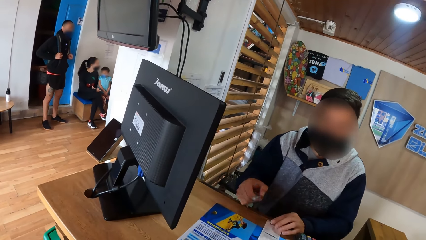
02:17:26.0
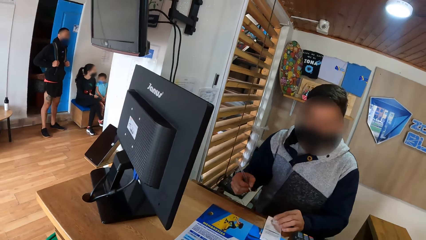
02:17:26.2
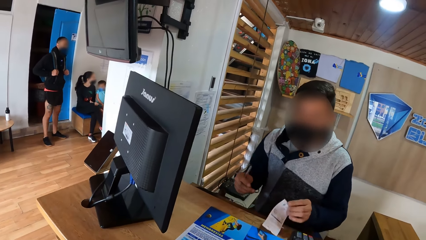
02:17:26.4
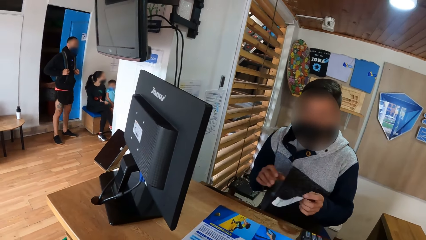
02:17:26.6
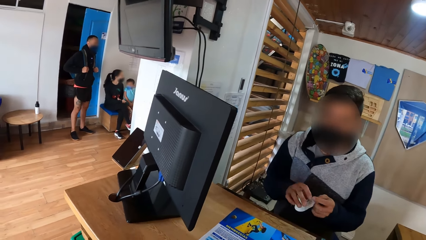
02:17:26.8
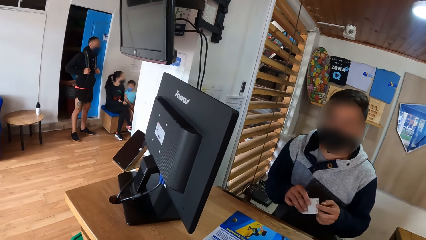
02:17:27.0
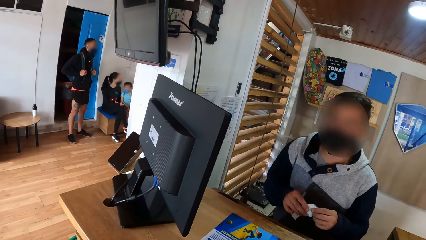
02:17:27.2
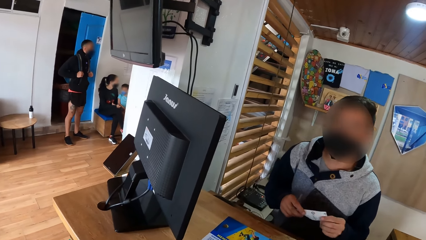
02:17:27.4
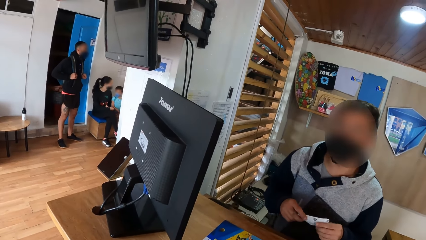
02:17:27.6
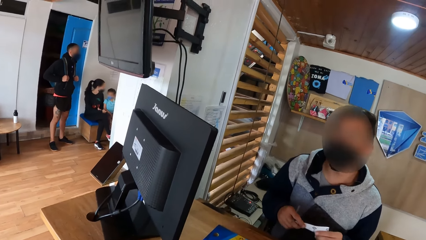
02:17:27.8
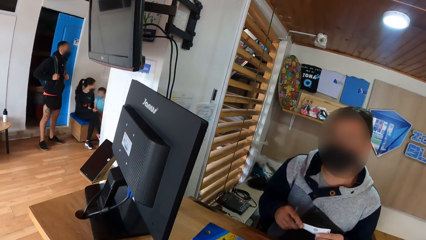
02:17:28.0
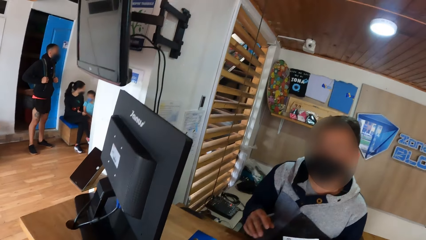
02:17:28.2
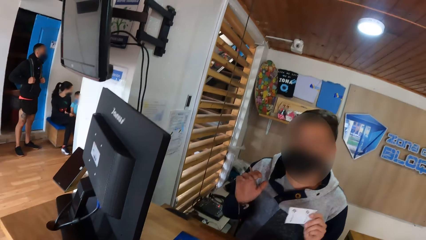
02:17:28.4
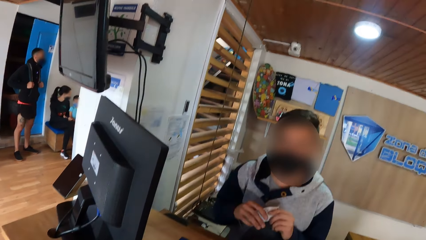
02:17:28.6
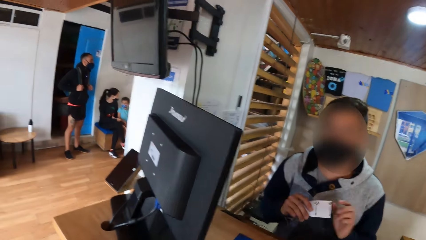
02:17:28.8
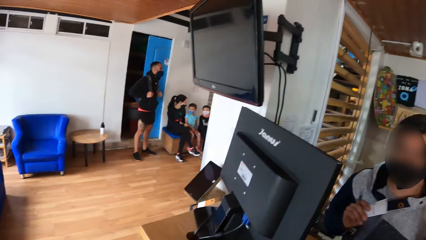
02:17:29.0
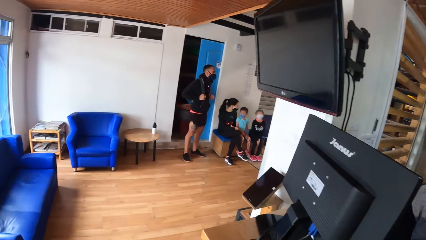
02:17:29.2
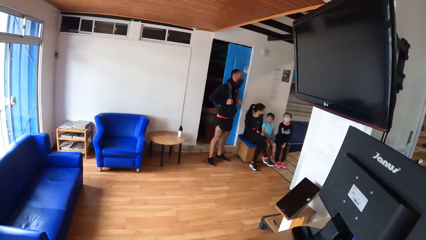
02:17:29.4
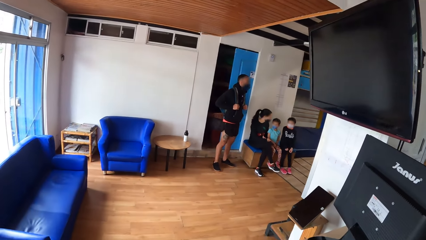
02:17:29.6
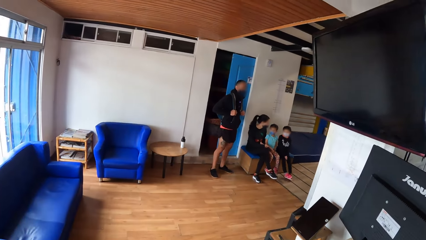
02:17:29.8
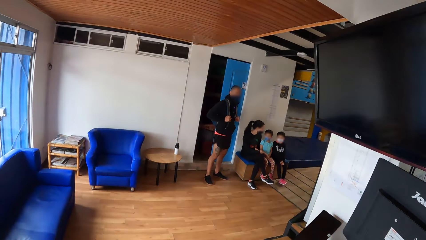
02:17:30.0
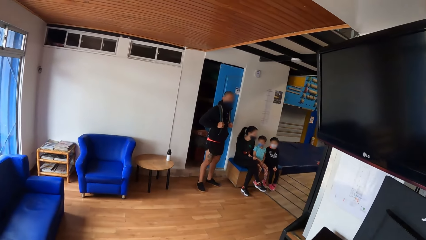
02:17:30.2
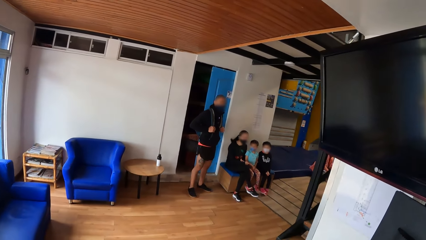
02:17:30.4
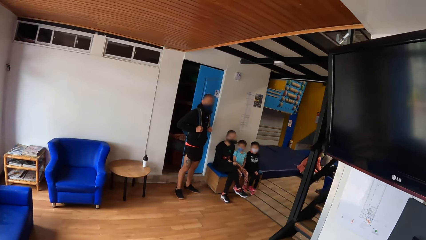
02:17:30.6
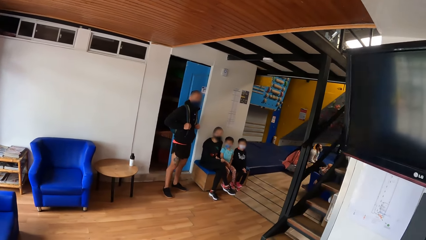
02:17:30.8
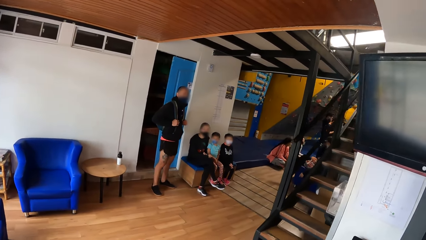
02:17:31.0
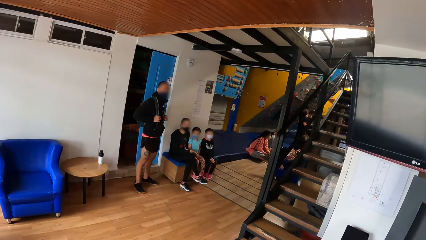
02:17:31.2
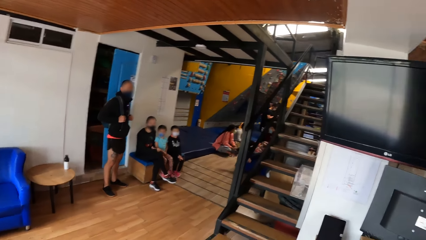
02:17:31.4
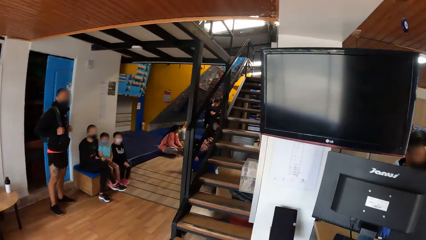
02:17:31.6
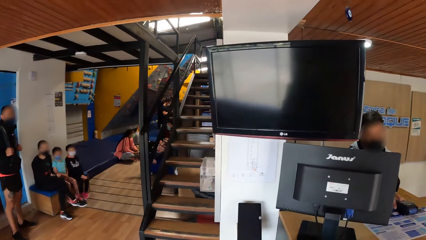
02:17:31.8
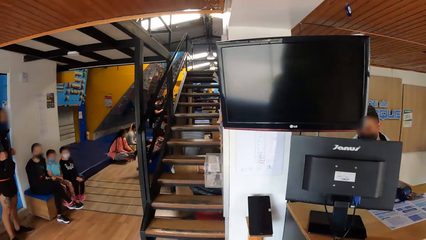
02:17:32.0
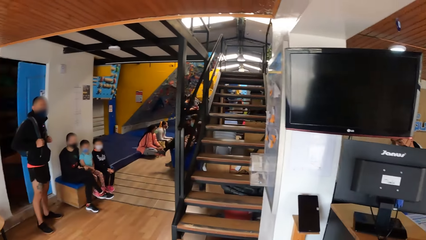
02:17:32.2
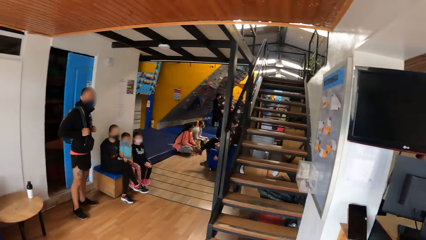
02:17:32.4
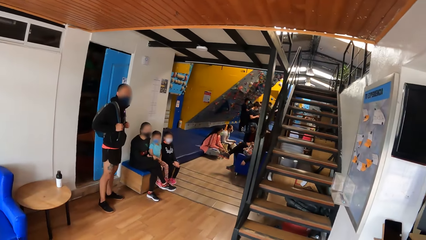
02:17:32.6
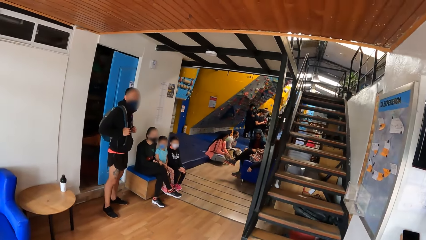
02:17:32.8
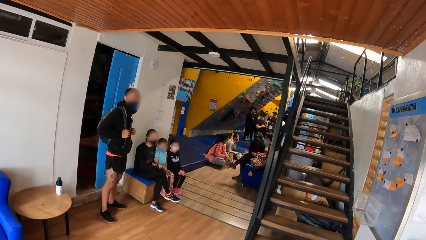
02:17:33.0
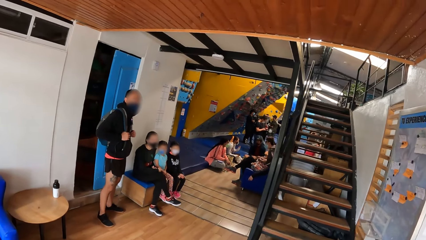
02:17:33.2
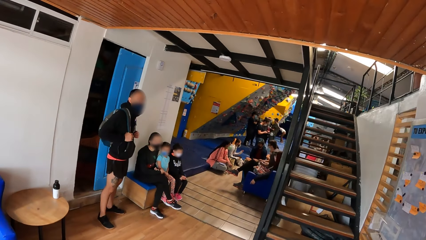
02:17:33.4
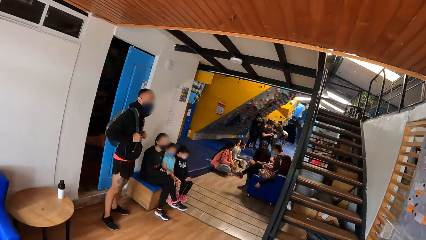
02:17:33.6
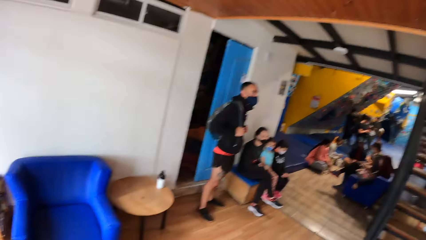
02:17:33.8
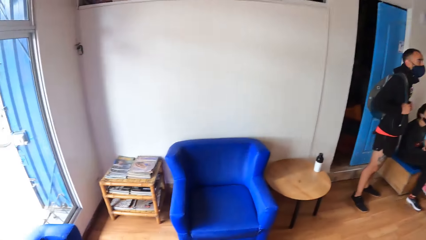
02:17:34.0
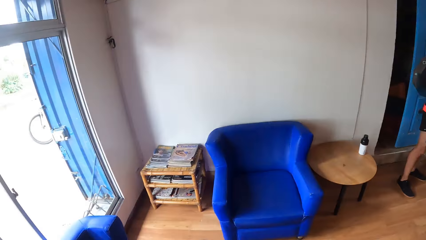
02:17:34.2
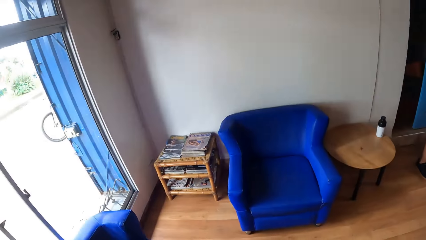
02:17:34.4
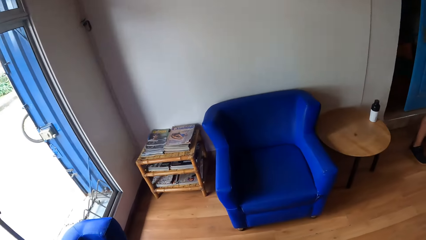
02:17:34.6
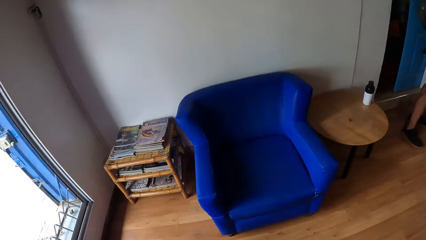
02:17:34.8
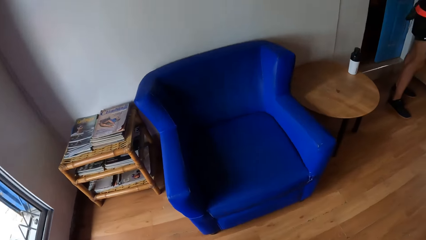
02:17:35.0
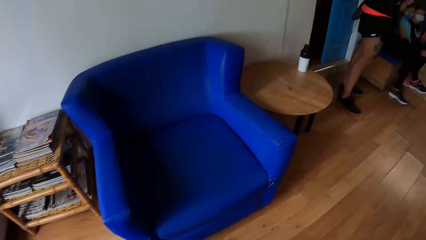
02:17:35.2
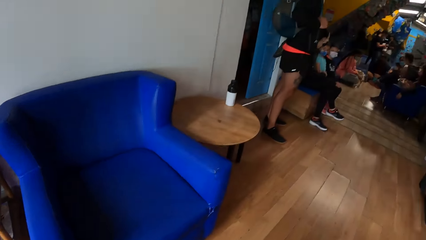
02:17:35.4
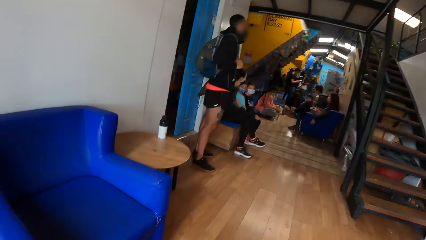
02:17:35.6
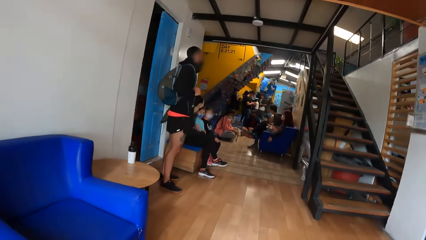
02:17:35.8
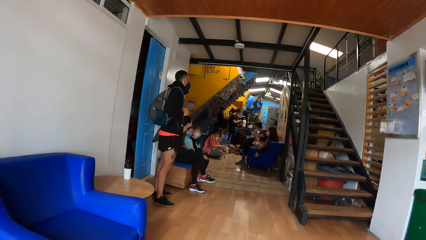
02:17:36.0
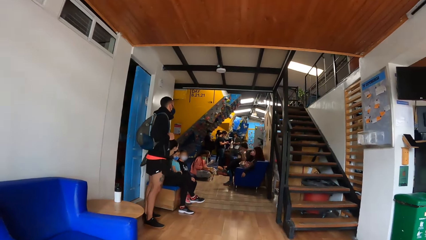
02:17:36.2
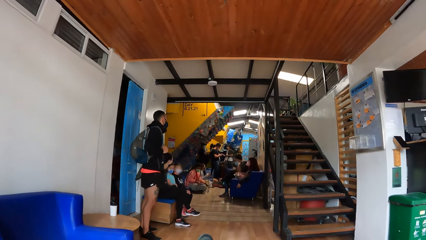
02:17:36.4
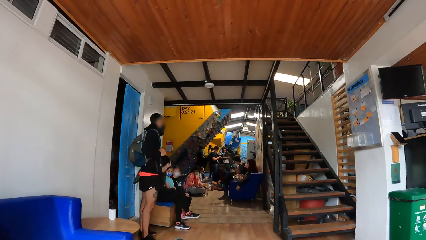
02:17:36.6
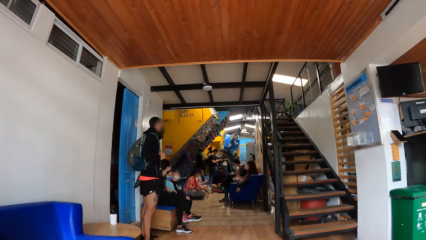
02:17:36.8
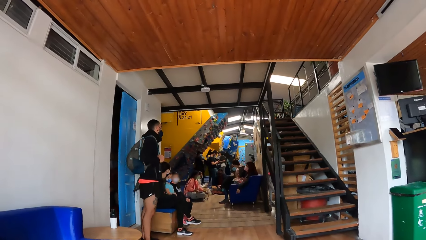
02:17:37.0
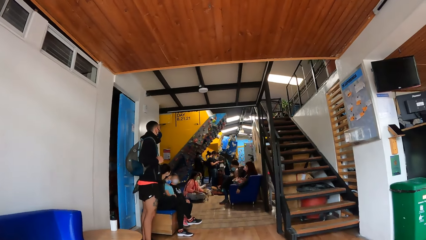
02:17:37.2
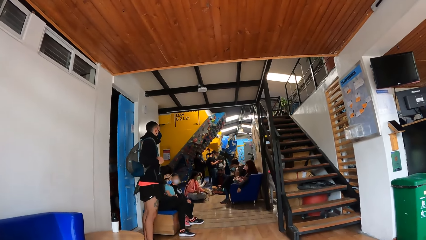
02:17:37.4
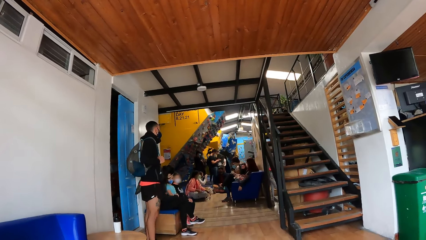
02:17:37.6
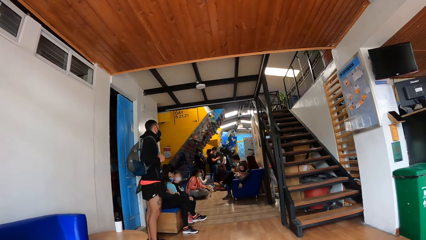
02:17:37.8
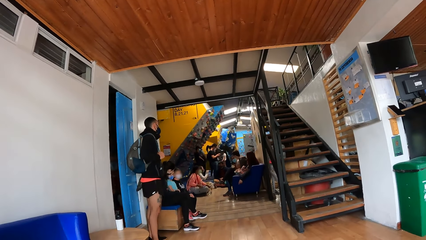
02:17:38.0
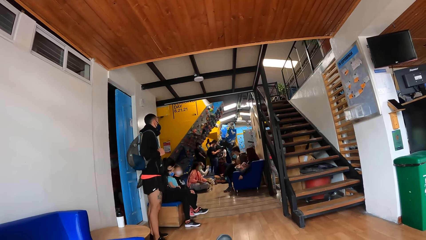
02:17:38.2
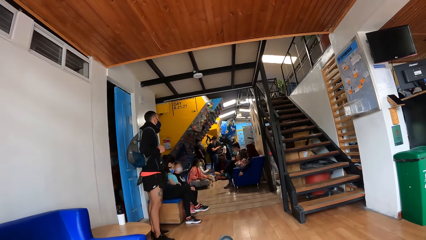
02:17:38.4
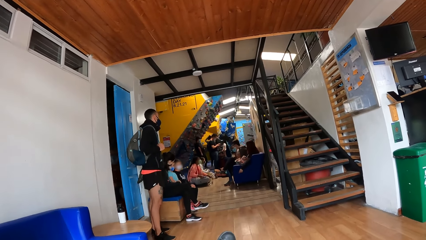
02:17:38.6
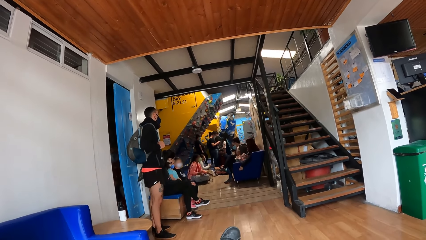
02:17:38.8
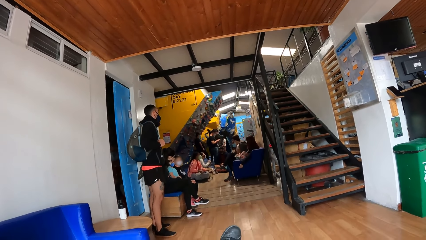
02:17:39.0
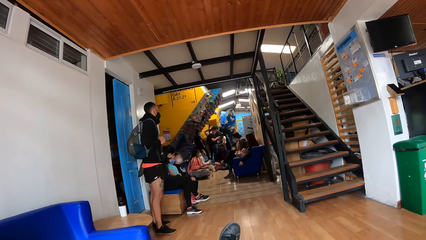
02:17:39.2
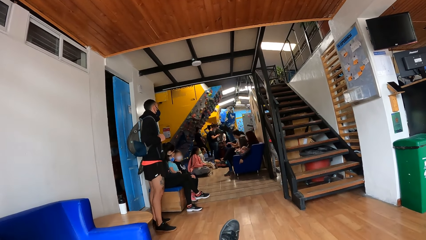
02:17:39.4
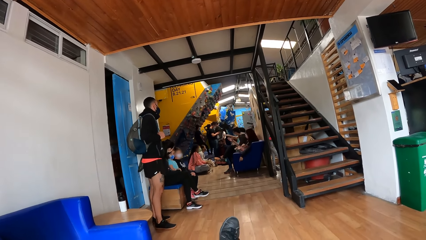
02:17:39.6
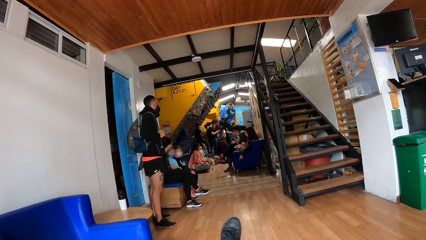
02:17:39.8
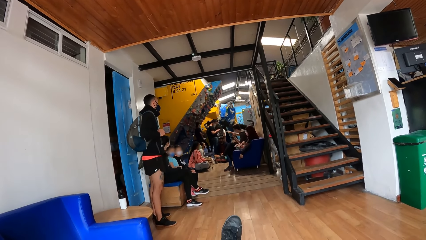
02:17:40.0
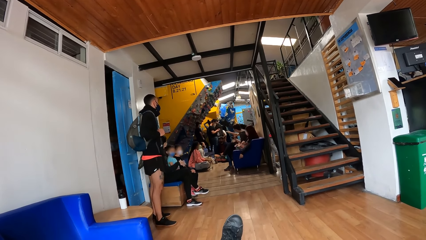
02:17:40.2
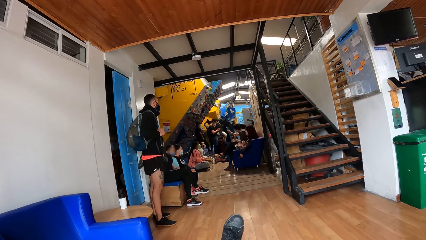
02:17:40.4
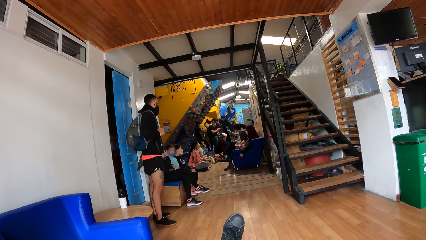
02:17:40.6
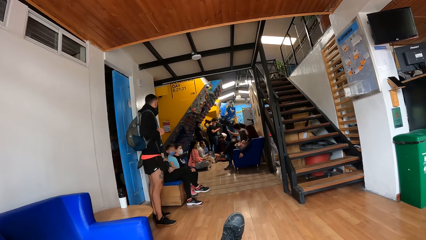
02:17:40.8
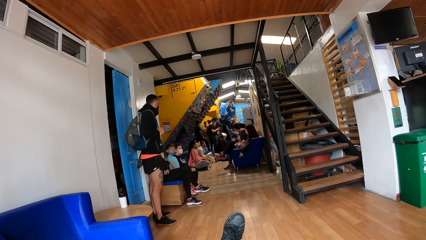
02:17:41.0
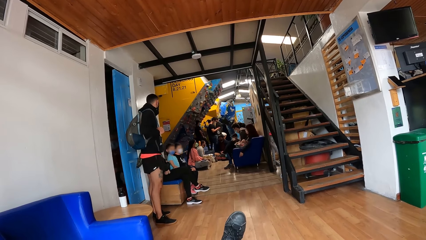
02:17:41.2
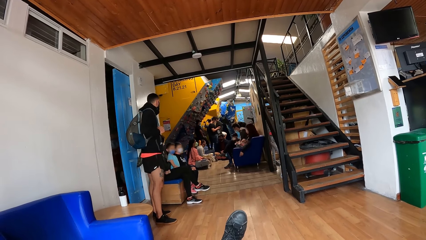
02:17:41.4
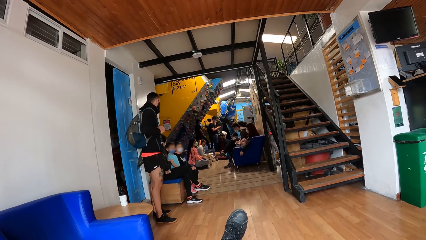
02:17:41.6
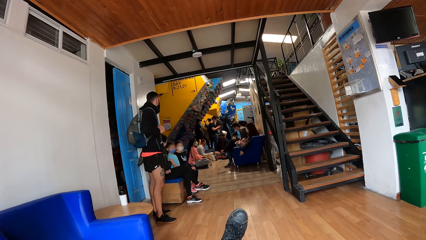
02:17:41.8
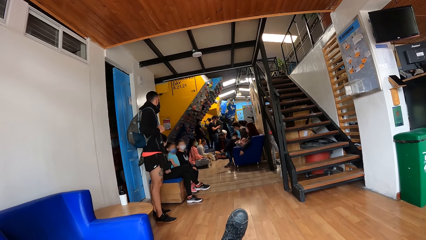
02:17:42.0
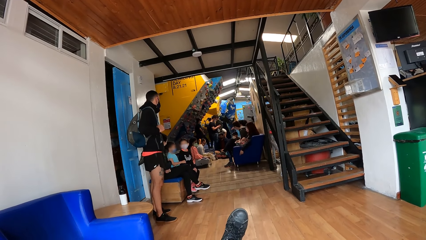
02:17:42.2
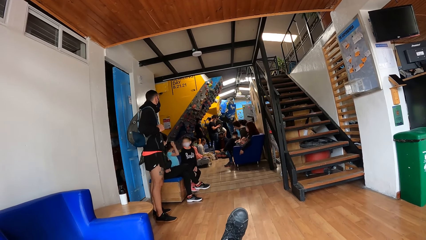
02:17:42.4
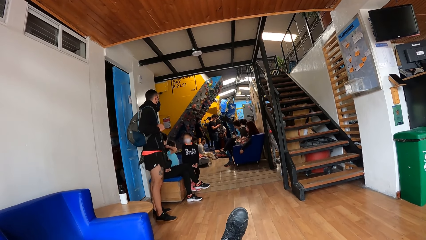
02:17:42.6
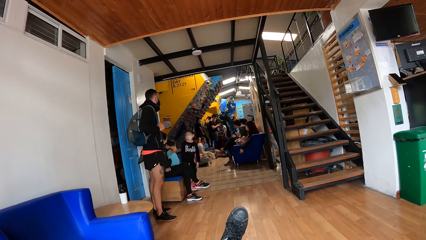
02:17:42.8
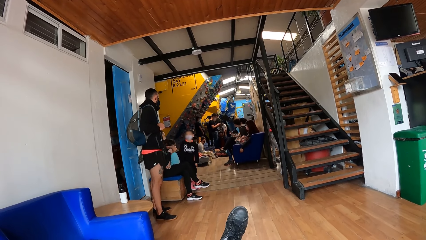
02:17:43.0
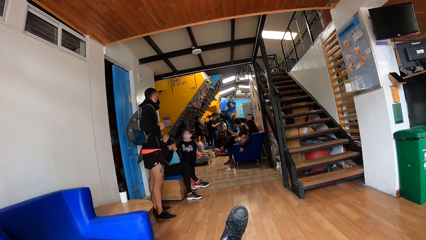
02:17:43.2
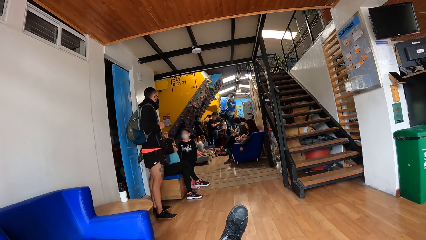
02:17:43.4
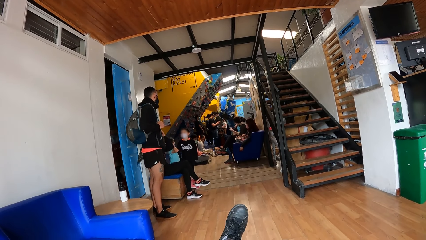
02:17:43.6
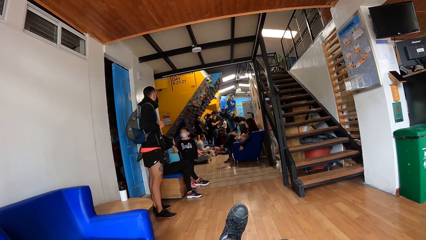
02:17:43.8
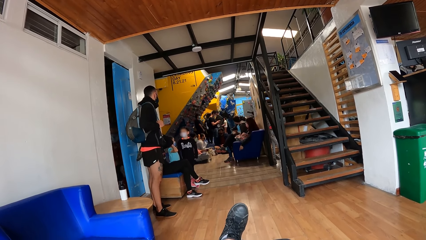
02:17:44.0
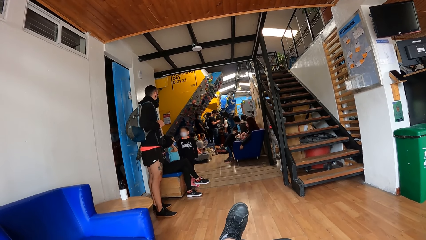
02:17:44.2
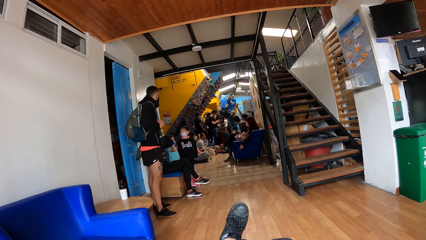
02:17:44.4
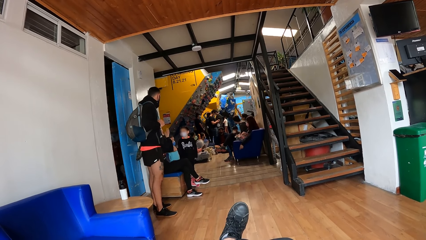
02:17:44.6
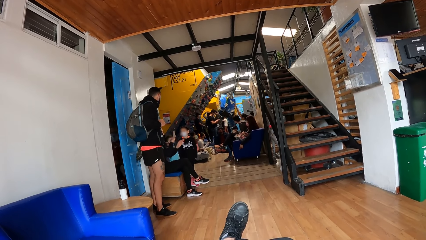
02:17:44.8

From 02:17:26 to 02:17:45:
The receptionist picks up the pen on the table with his right hand and picks up the receipt from the table with his left hand. The receptionist touches the receipt on his left hand. The camera wearer interacts with the receptionist. They talk to the receptionist. They walk around the room. They sit on a couch in the gym.
